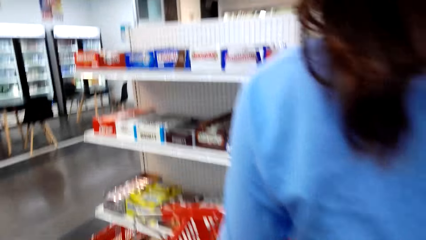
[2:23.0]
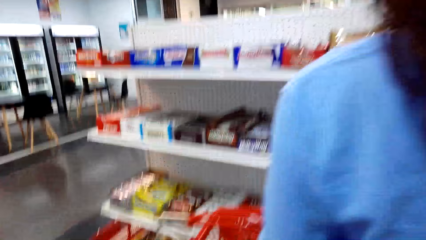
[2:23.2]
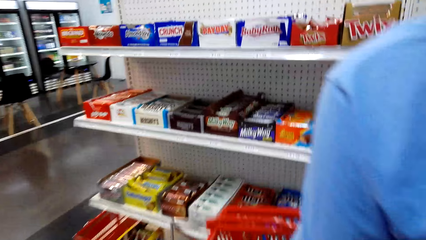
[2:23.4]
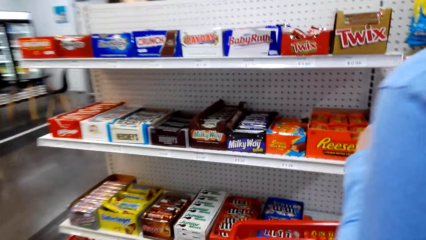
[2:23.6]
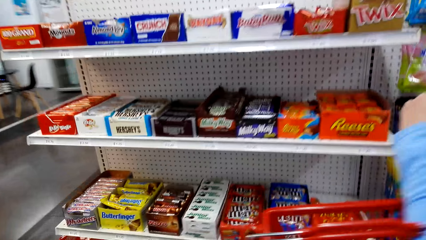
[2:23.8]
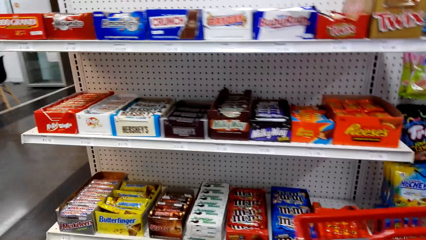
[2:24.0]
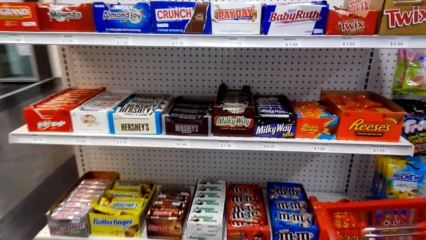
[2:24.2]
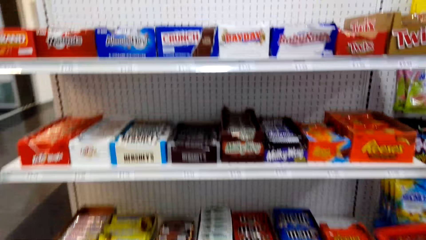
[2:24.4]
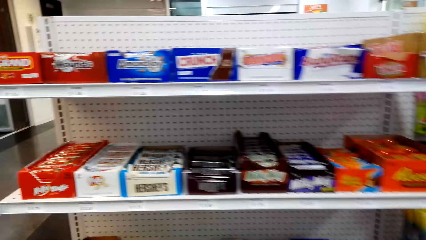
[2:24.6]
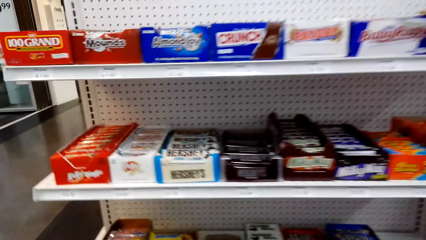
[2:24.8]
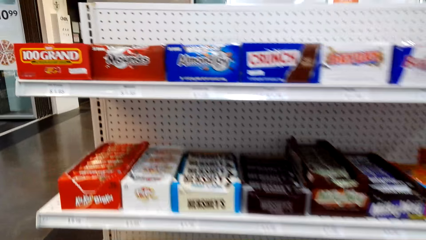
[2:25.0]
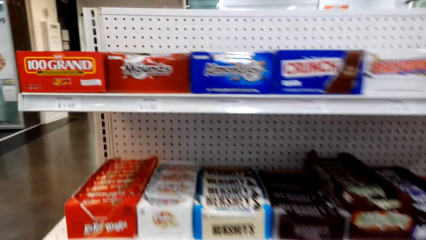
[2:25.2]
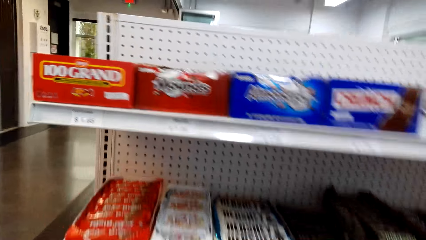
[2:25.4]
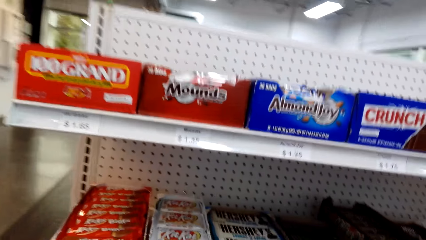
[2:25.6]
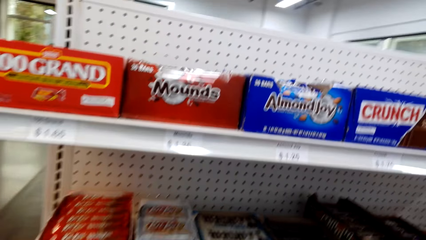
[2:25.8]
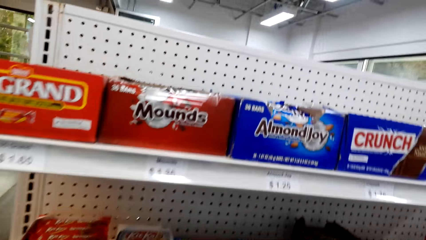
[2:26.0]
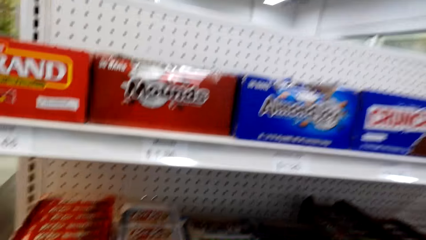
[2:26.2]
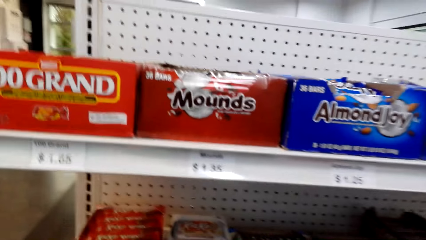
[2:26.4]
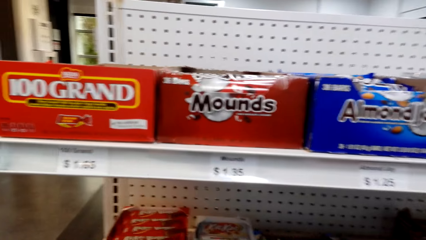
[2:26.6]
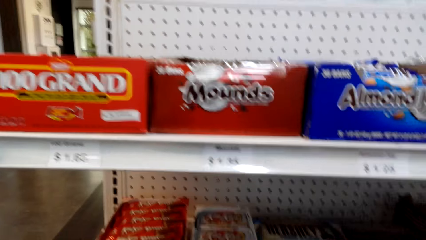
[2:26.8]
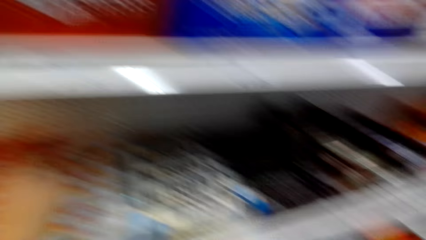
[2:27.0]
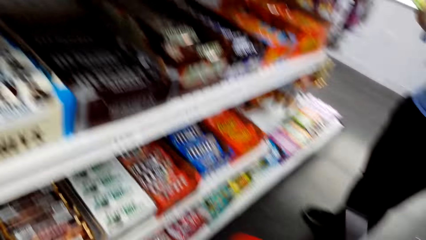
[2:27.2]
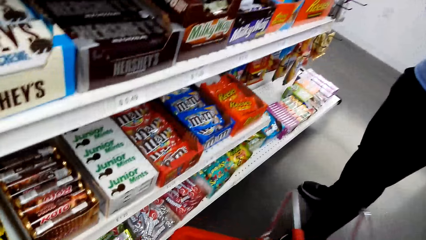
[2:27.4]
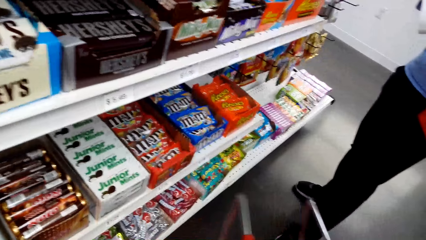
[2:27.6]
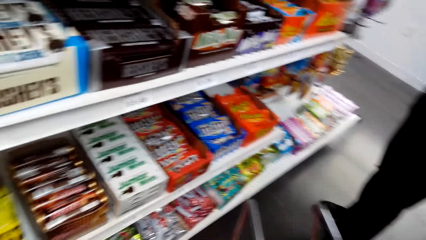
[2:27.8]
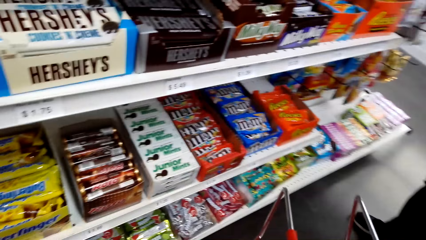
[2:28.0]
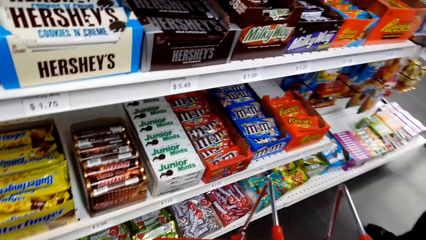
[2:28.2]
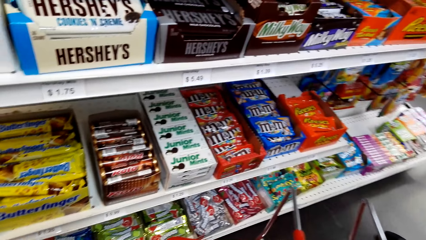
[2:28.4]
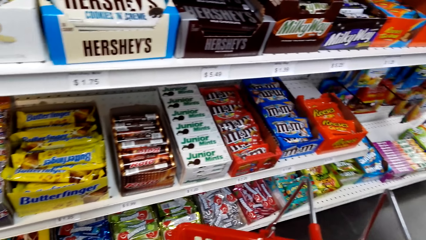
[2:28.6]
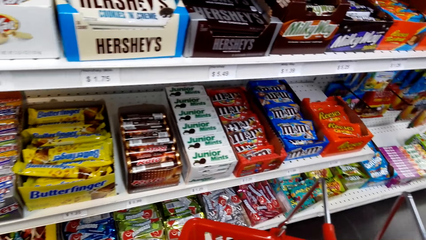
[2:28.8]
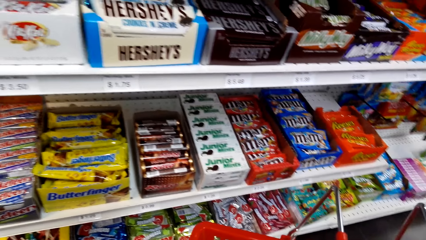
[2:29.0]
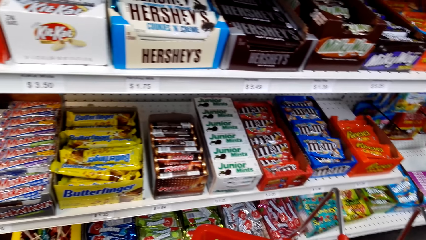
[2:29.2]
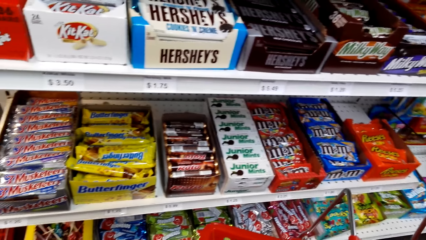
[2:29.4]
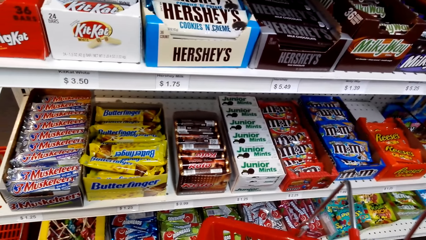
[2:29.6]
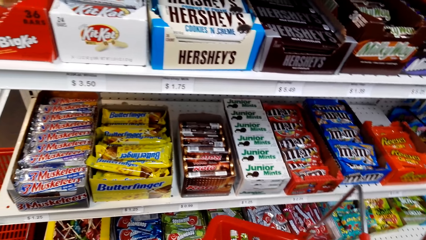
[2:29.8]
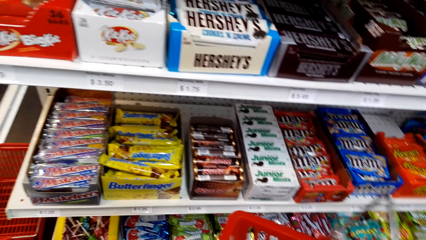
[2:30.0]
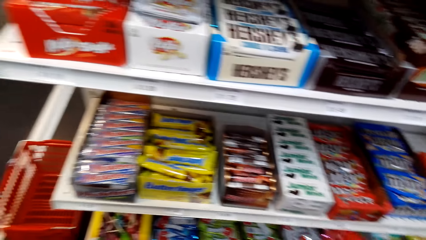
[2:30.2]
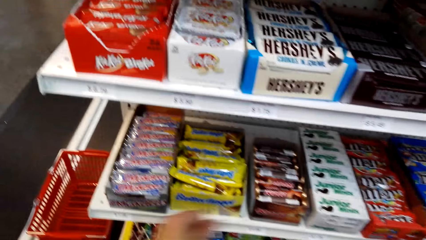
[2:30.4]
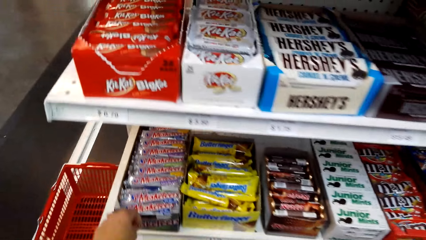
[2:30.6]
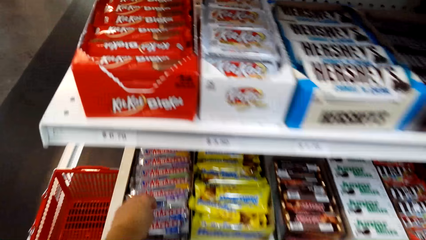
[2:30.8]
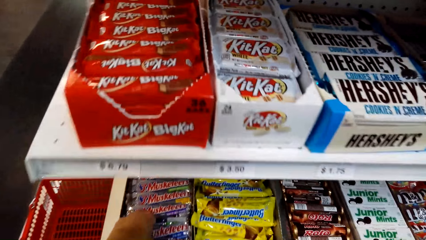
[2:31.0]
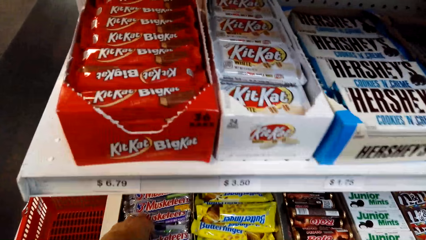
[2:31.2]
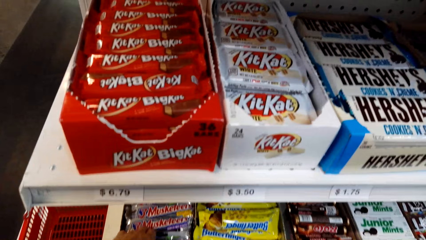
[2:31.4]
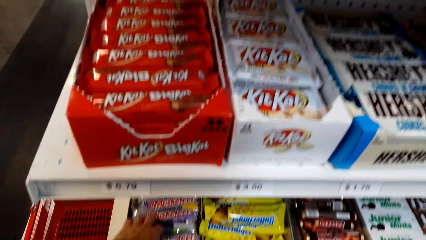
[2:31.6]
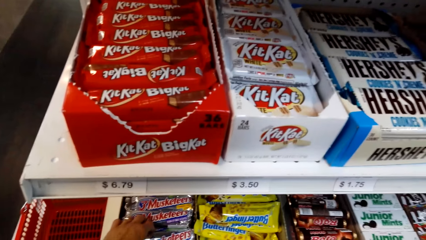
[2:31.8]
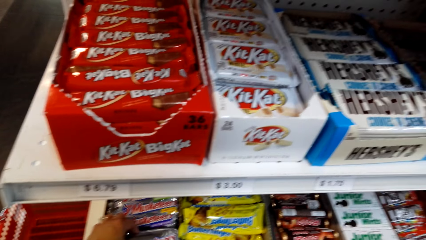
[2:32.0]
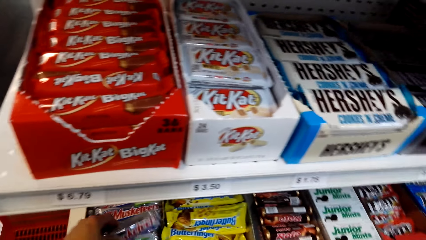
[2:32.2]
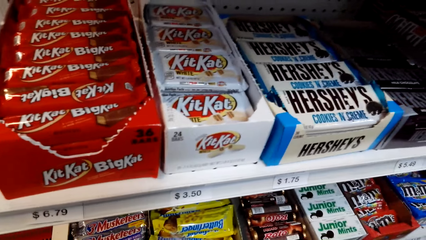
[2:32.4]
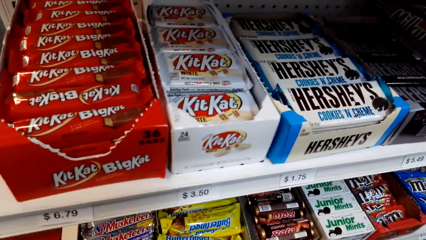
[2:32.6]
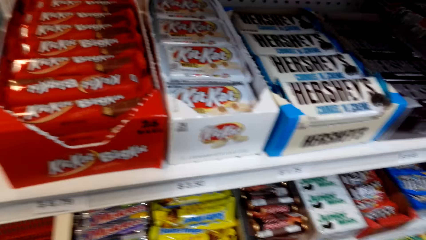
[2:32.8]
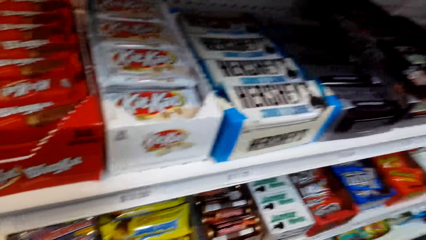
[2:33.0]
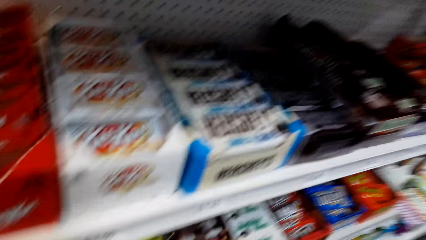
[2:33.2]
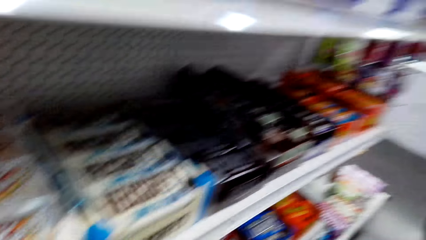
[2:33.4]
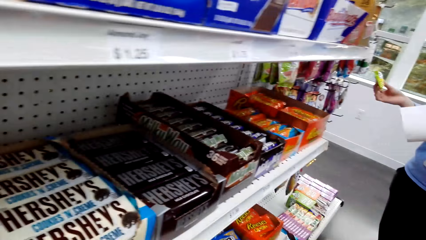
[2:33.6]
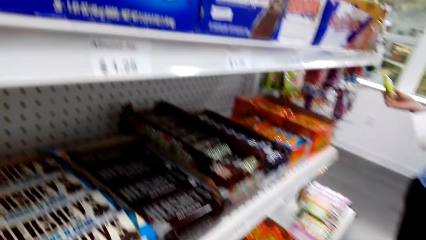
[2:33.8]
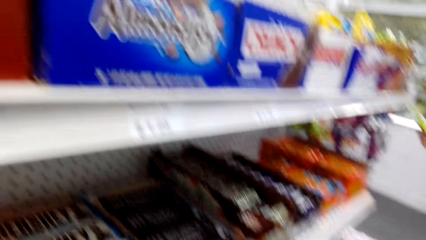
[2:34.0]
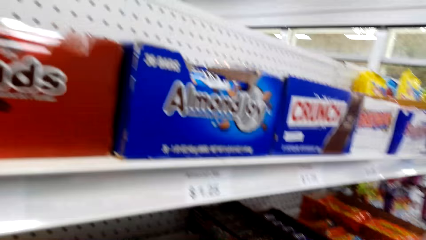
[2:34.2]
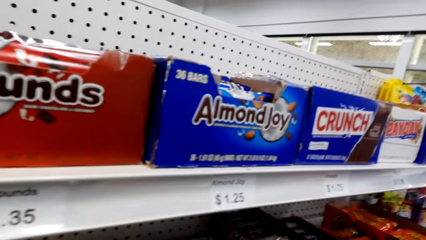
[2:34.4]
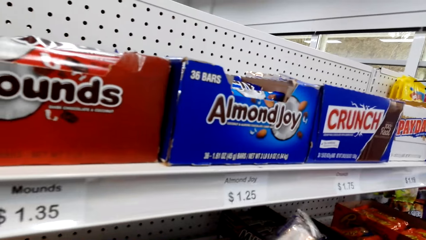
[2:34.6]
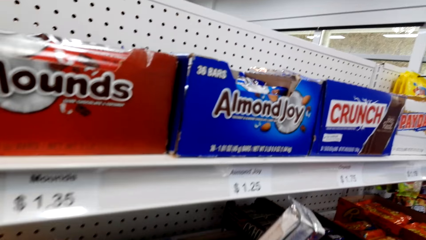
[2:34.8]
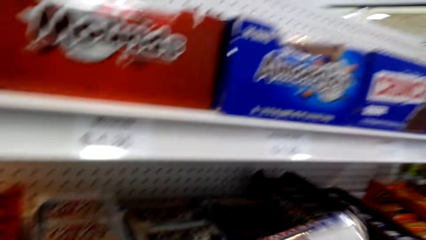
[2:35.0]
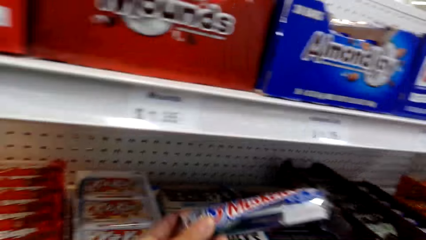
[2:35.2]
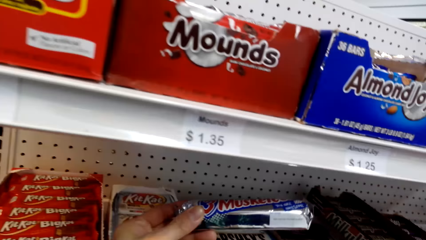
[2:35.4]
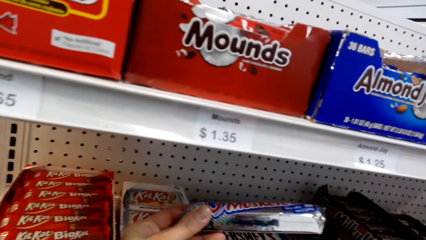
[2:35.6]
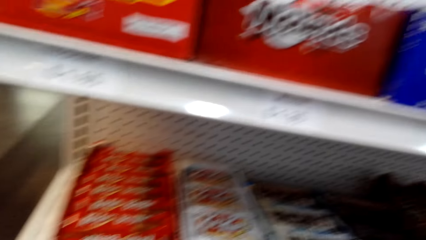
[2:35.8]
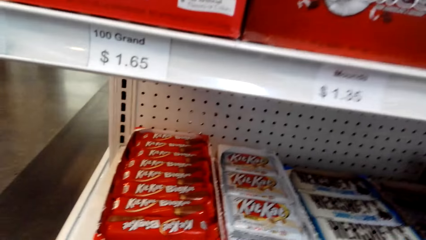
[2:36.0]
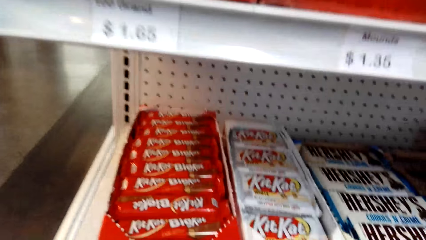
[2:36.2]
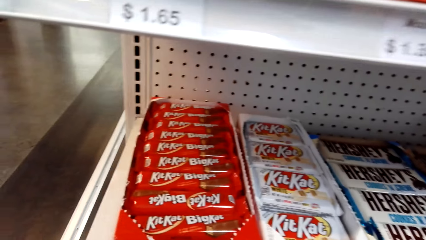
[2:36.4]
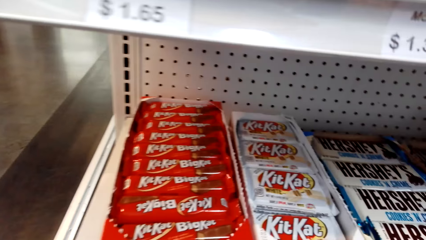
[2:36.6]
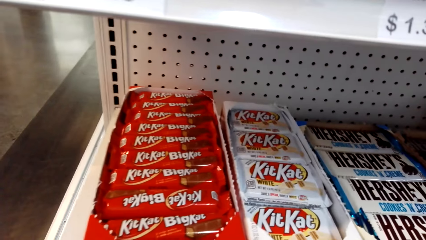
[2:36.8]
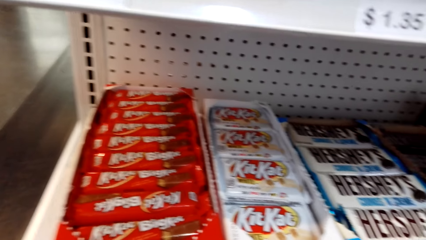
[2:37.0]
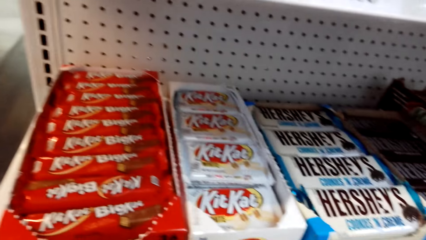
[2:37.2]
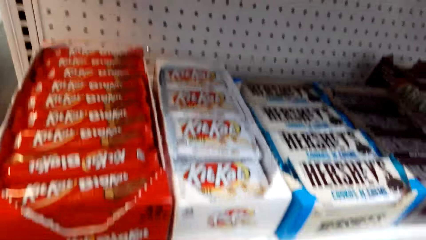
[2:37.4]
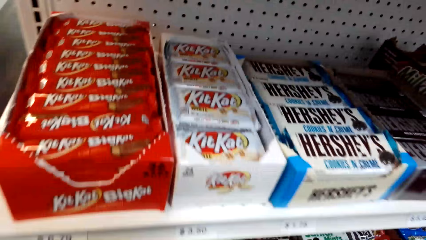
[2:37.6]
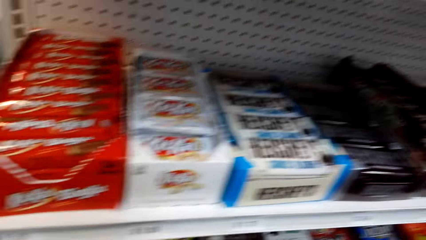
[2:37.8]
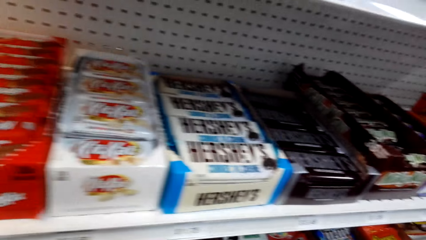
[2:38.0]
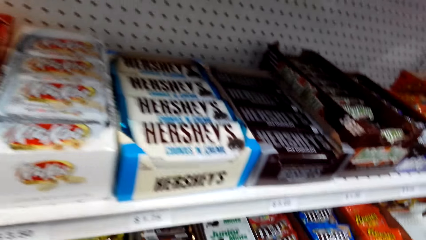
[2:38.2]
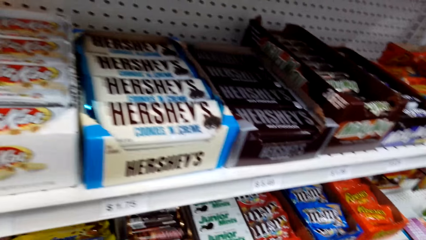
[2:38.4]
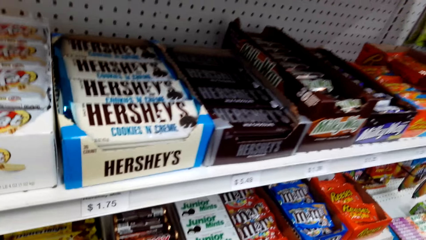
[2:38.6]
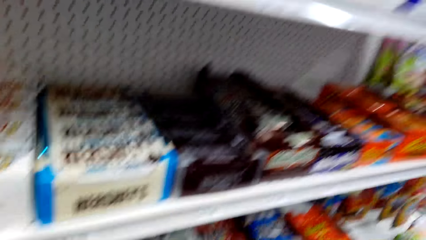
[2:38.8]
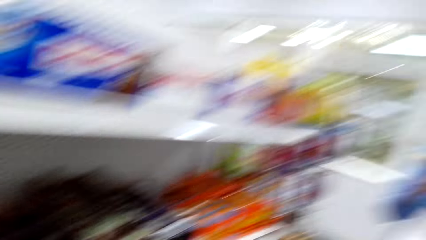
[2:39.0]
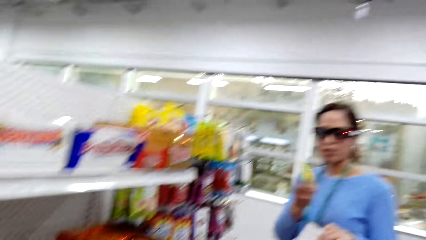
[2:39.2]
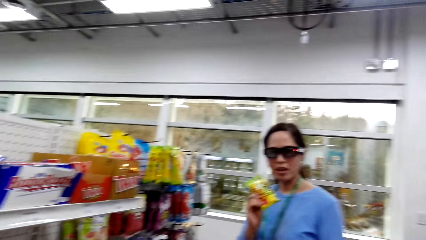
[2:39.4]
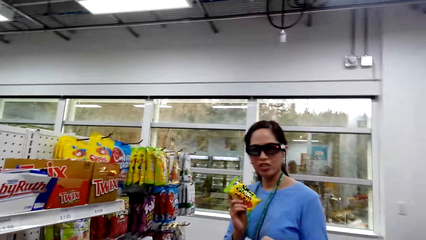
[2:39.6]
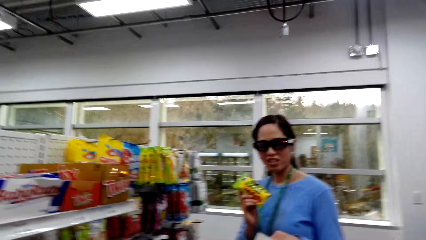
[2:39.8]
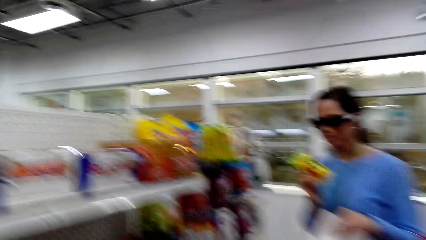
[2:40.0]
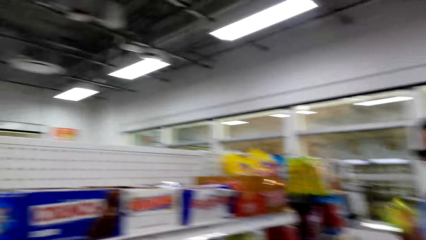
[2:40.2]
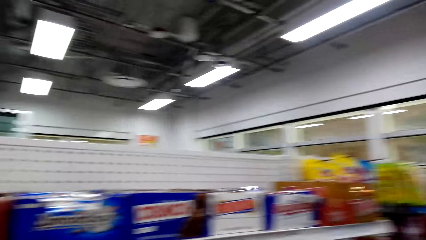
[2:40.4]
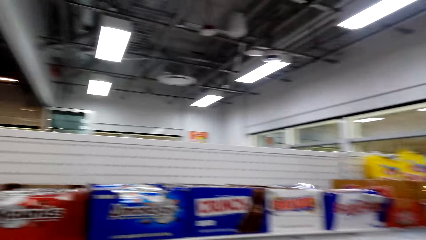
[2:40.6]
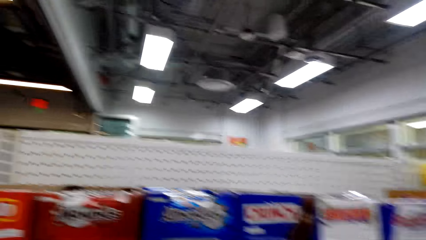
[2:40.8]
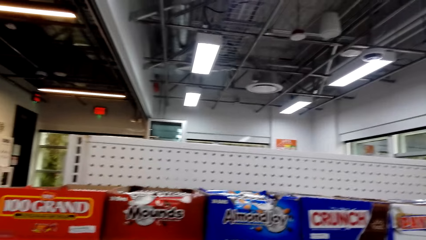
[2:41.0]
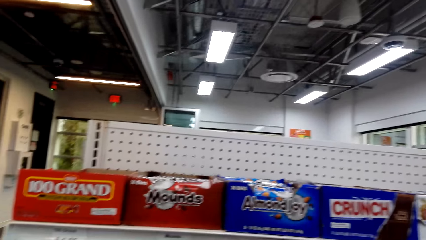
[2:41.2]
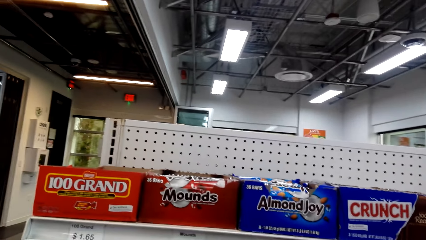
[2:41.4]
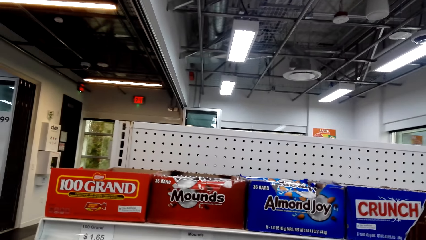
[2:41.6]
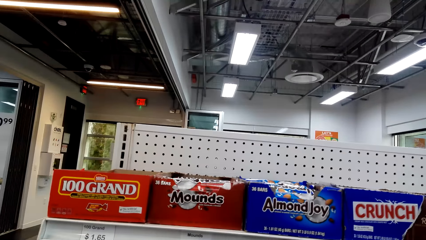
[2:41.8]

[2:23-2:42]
The camera wearer holds the sachet. They converse with a woman. They hold the sachet. They converse with the woman.
